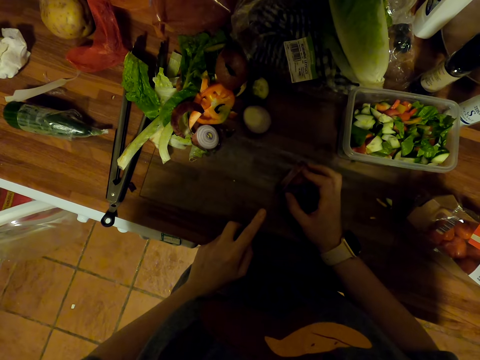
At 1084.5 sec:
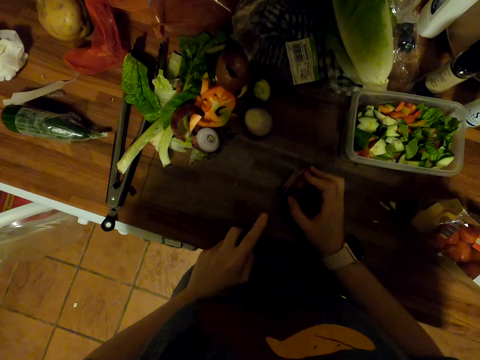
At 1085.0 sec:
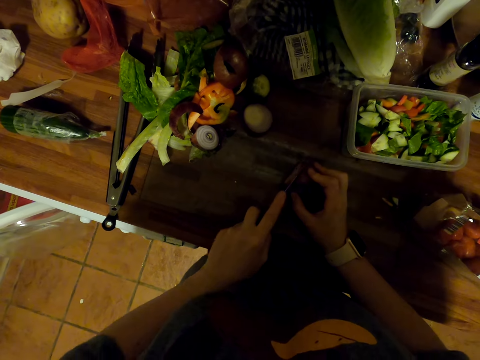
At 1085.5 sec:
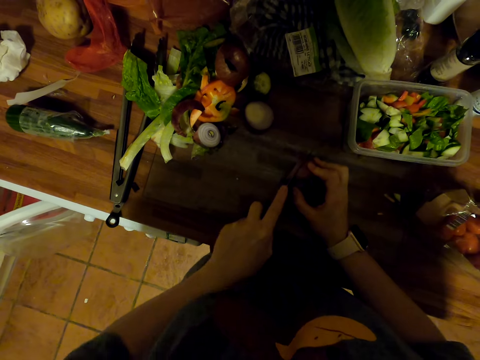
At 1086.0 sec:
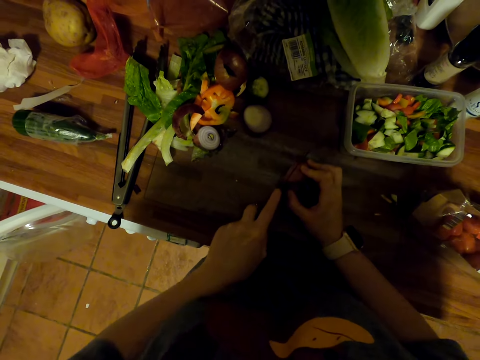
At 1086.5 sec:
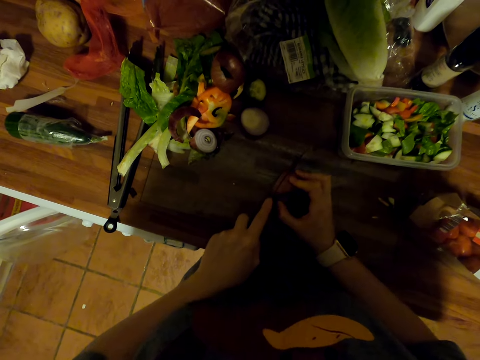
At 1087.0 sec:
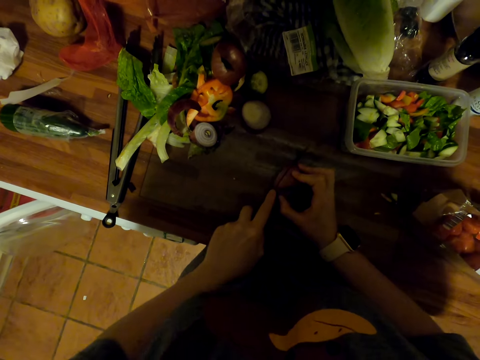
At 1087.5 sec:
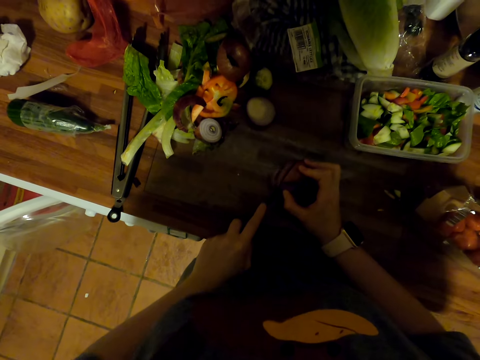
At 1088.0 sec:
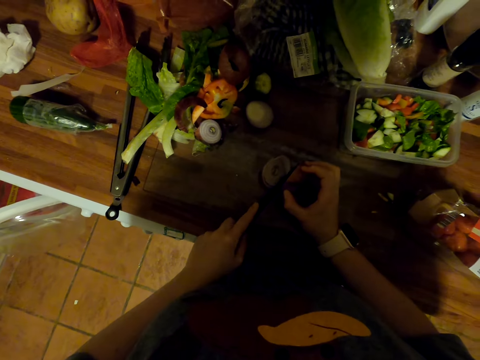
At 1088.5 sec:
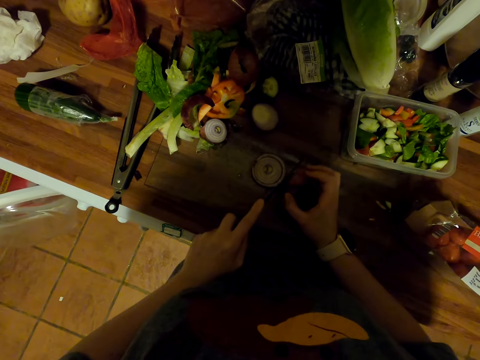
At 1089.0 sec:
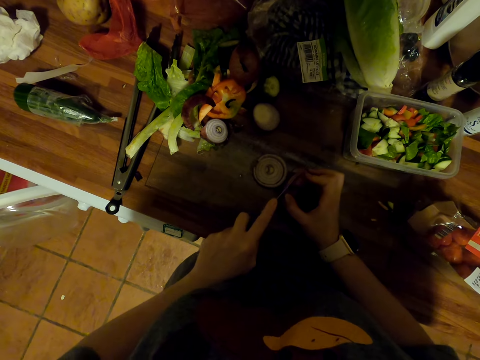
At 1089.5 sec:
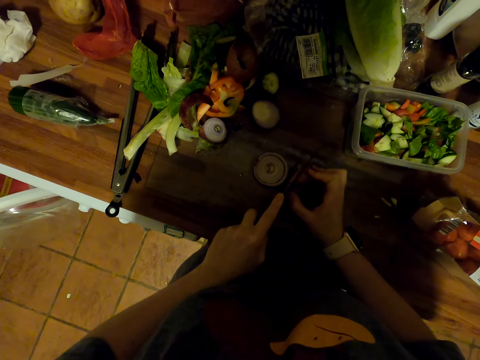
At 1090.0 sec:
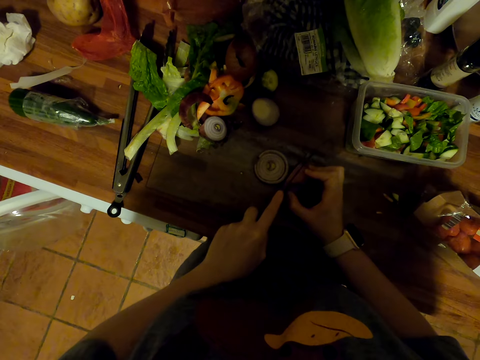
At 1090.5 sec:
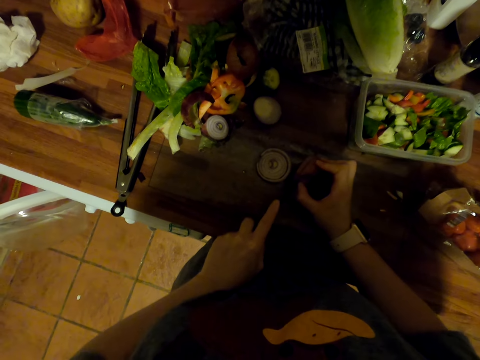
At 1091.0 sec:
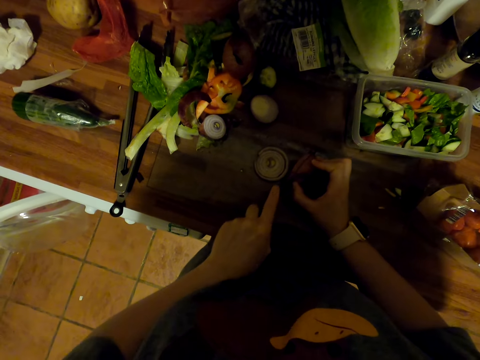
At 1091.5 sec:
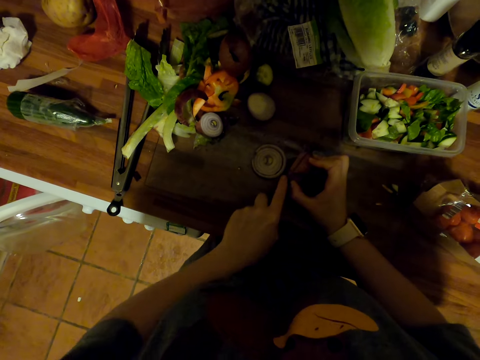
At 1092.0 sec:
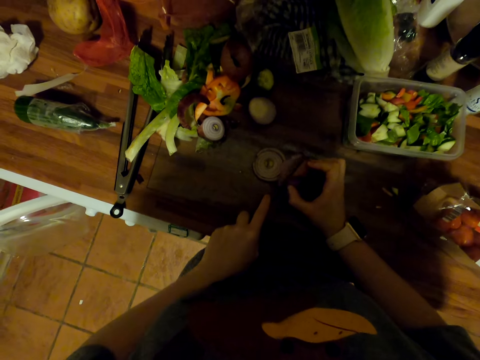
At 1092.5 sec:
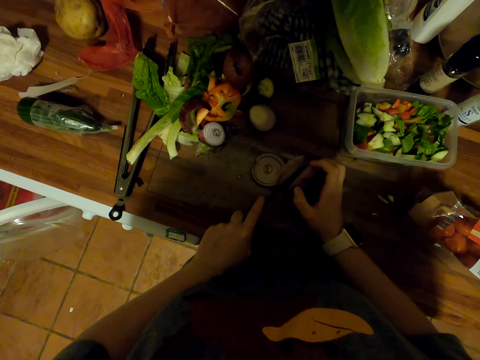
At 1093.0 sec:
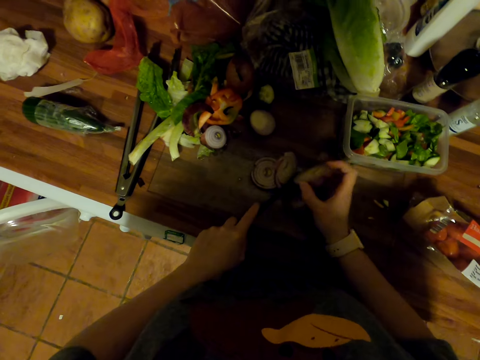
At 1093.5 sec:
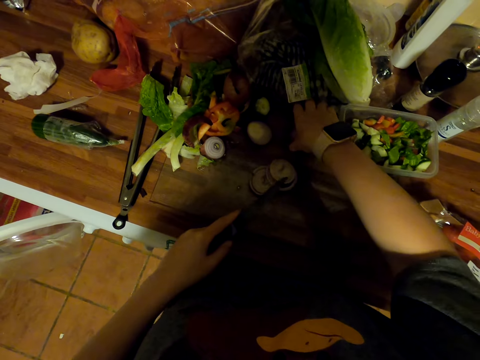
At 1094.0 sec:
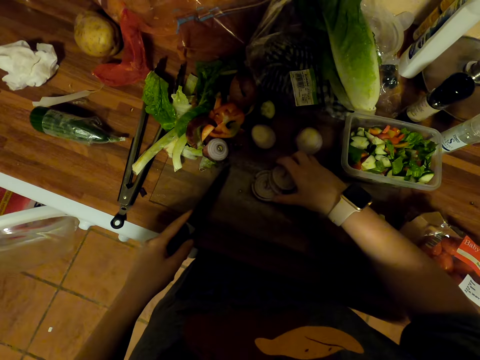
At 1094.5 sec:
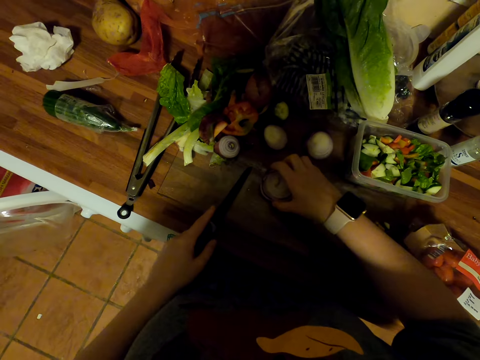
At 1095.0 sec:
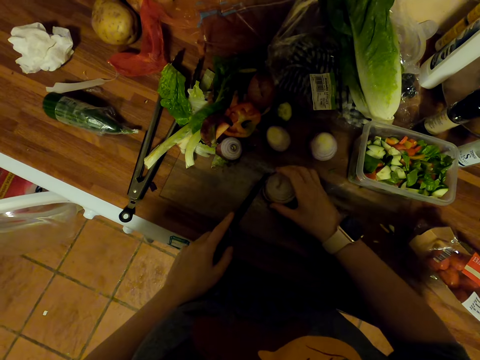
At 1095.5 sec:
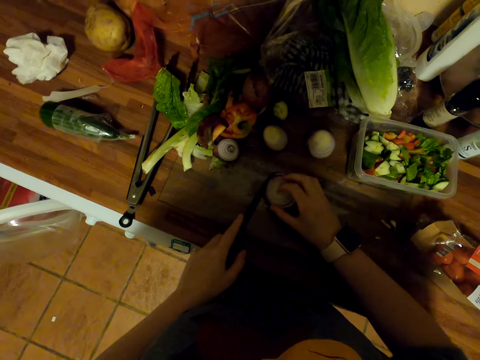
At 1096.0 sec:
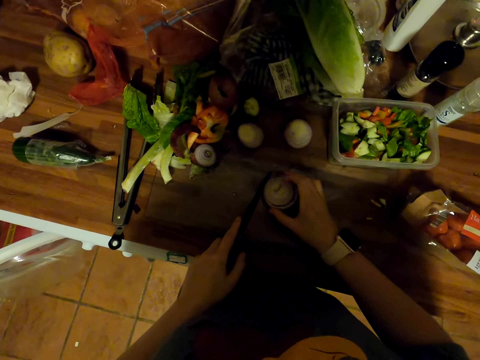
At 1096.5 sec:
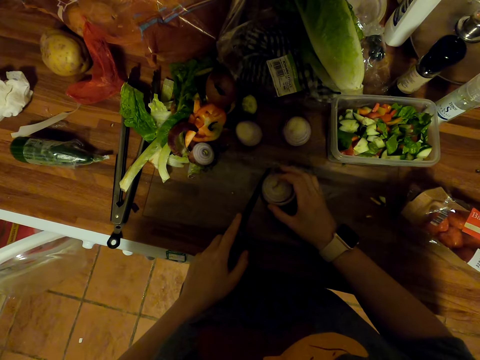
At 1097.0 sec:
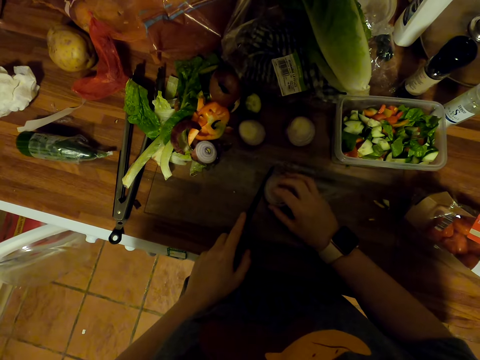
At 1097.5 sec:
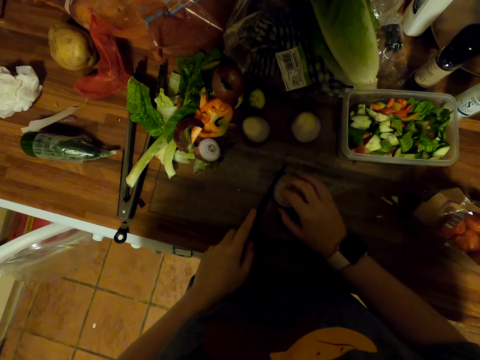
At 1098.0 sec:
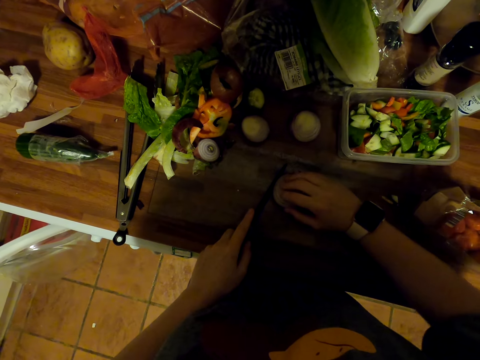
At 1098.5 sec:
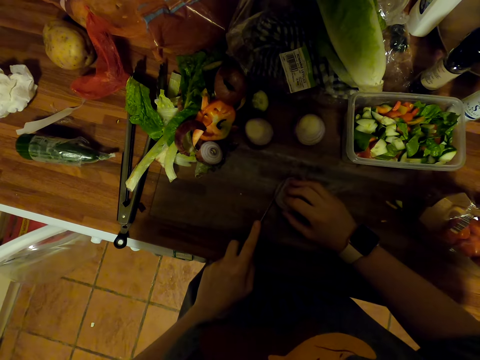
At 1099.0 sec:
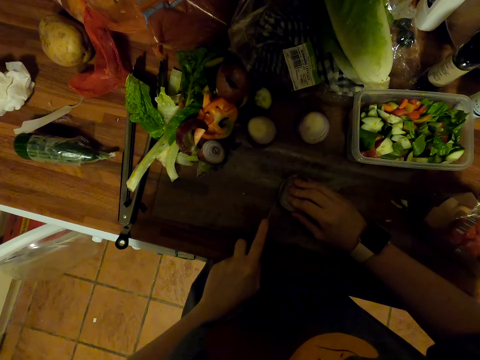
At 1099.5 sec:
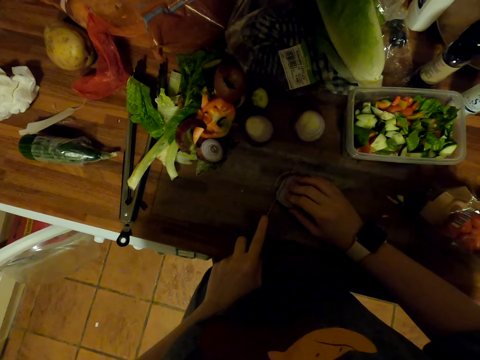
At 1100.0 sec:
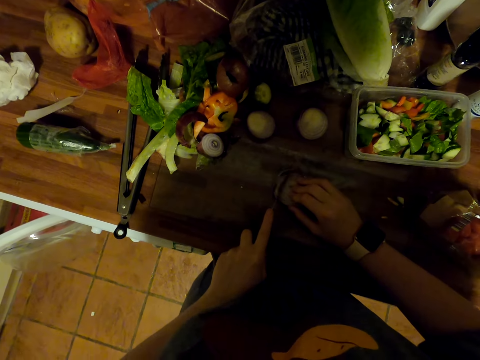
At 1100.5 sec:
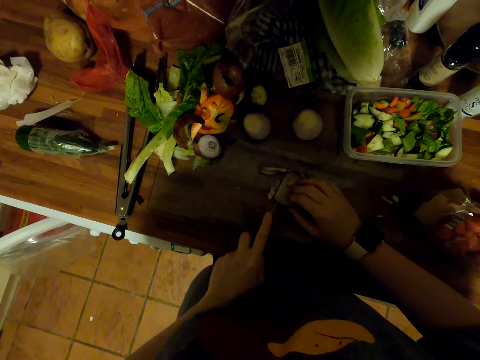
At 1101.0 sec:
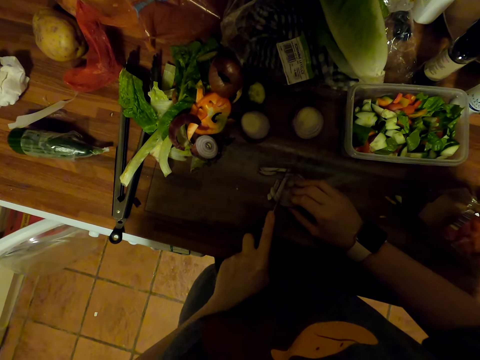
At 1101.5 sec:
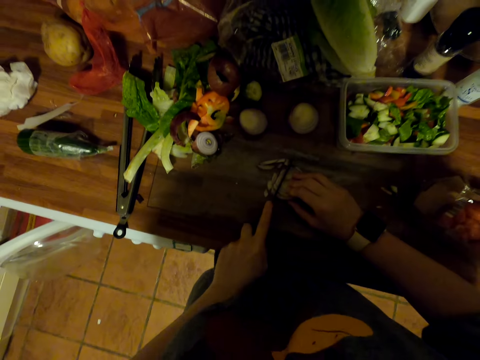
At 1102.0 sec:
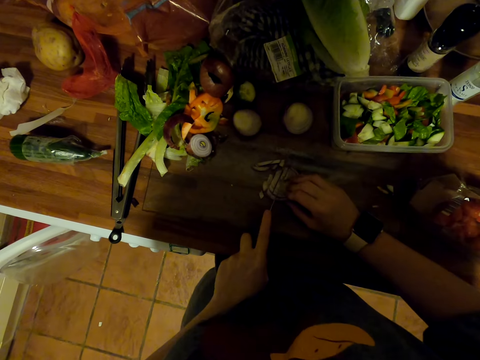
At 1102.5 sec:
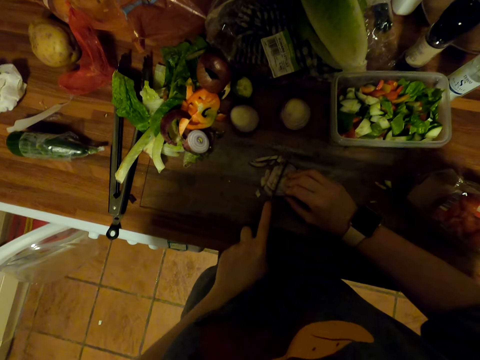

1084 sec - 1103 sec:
The camera wearer cuts an onion with a knife on the chopping board. They put the onion on the chopping board. They move onions on the chopping board. They cut the onion on the chopping board with the knife.

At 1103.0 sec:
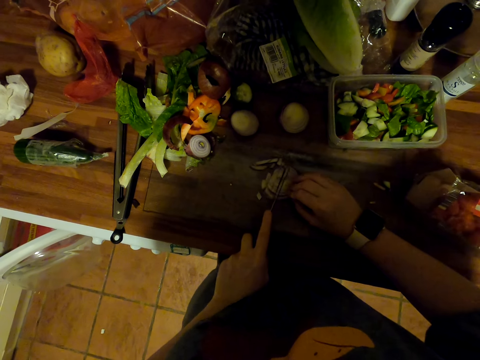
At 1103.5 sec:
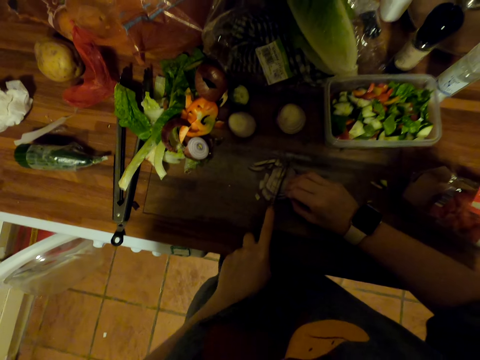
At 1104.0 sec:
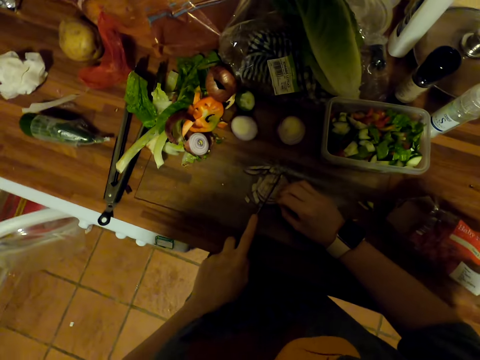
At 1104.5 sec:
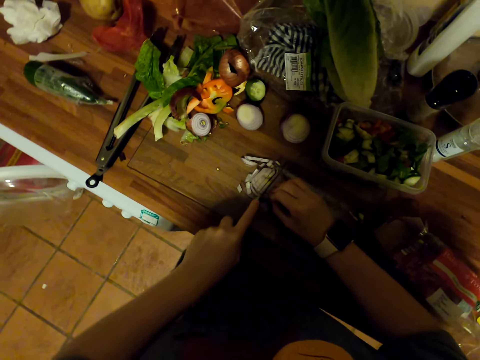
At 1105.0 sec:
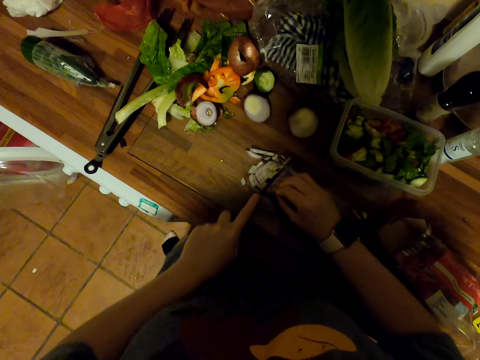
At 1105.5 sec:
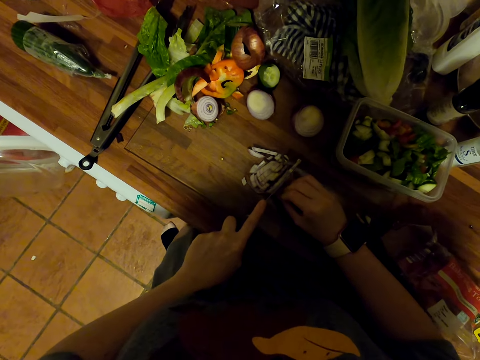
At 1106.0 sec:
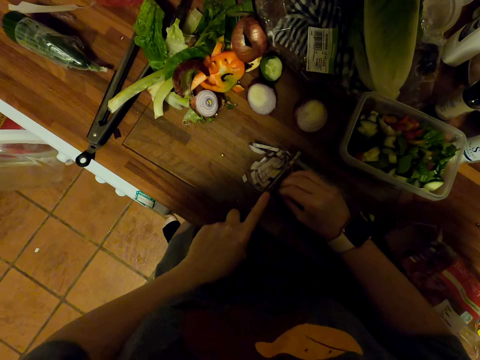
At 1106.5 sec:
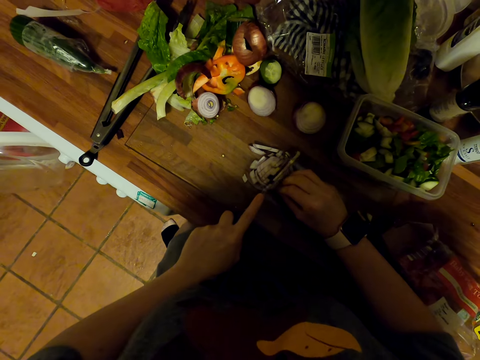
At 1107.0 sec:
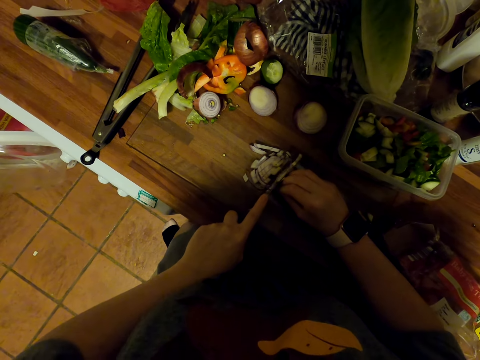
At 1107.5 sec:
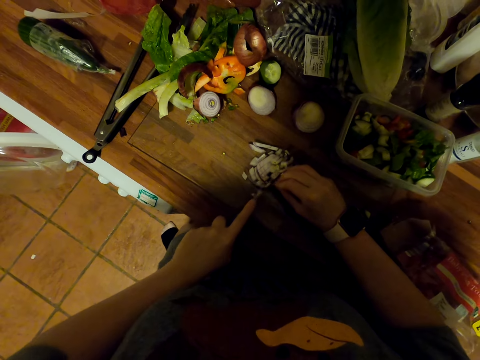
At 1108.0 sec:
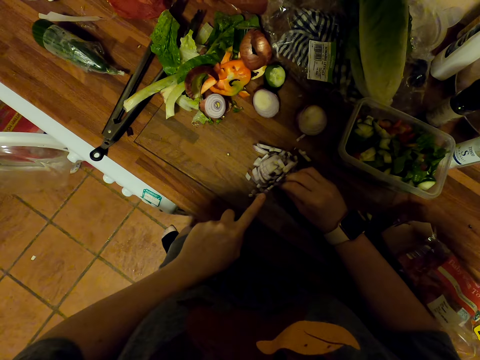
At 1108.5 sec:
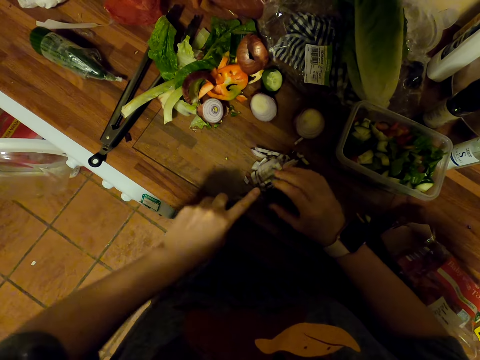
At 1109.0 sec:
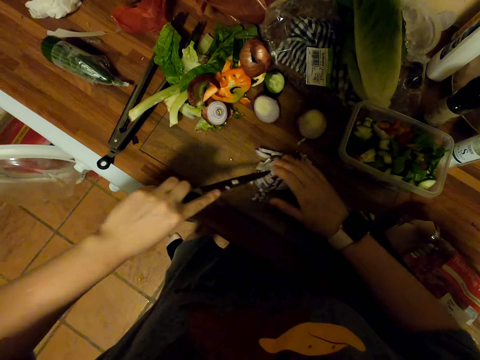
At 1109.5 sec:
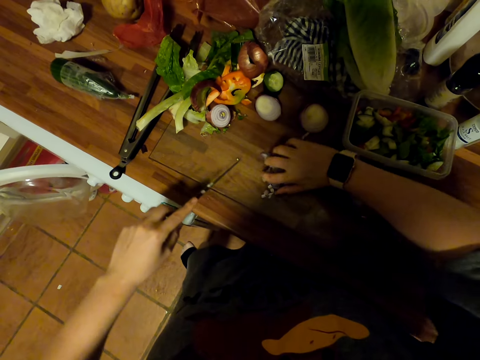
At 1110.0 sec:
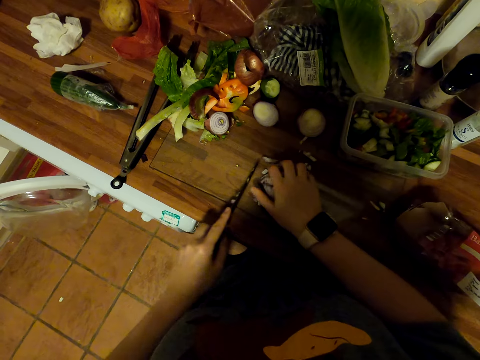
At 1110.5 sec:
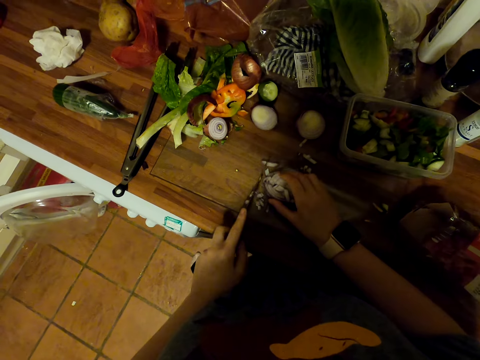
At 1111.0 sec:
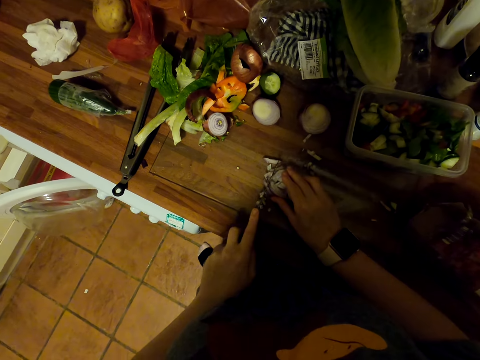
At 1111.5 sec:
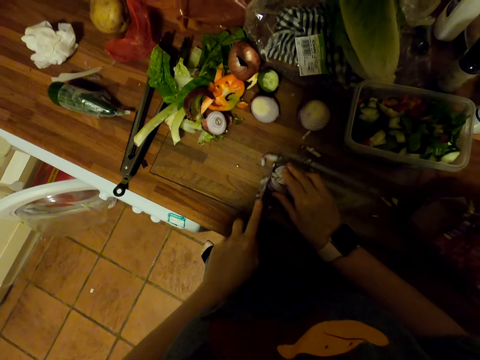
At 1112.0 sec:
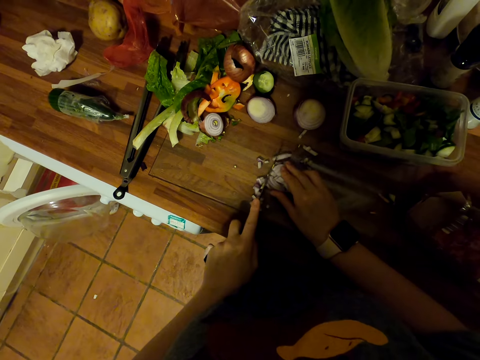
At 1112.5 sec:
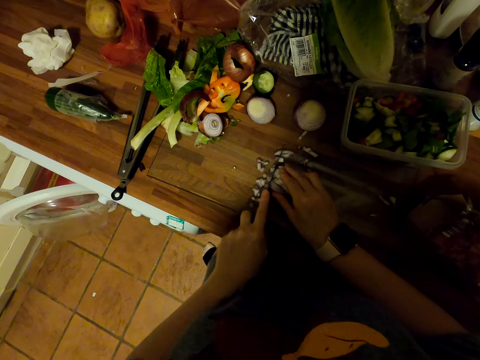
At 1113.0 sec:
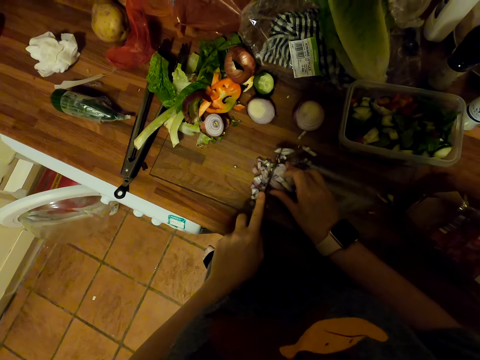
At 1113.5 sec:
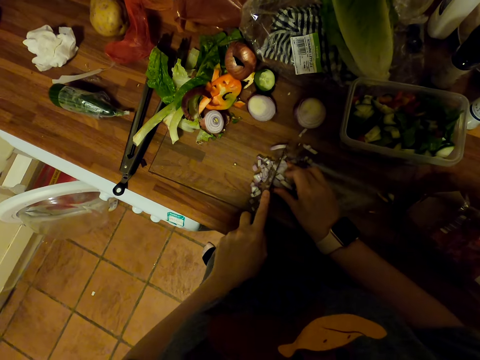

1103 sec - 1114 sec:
The camera wearer wipes onions on the knife blade. They turn the onions on the chopping board. They cut an onion on the chopping board with the knife.
